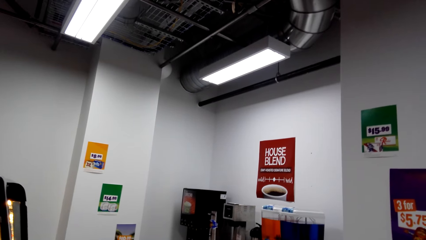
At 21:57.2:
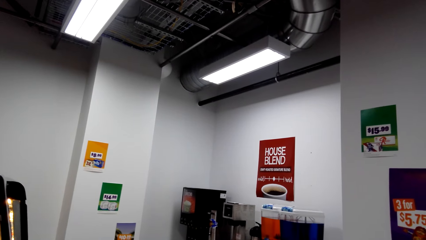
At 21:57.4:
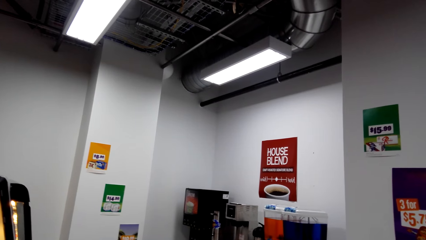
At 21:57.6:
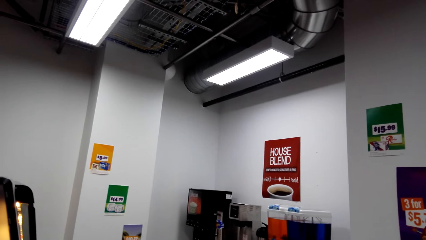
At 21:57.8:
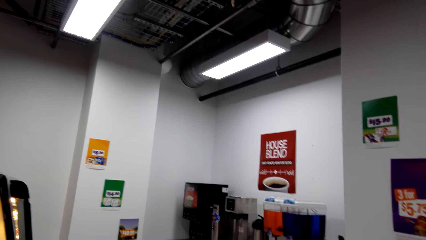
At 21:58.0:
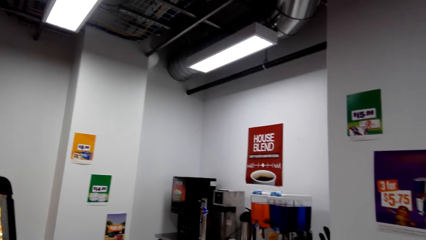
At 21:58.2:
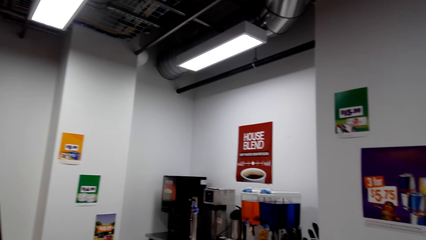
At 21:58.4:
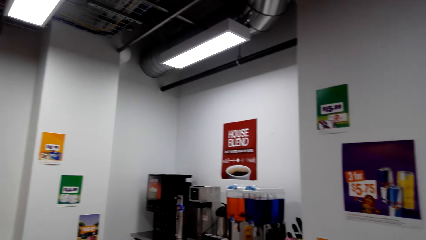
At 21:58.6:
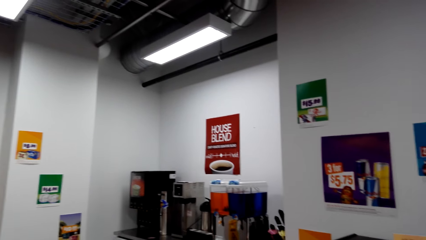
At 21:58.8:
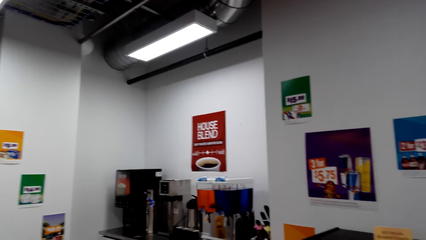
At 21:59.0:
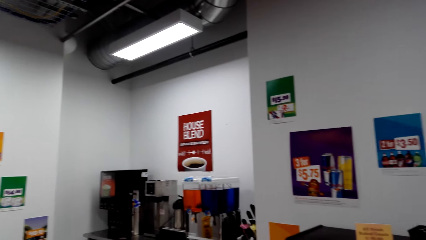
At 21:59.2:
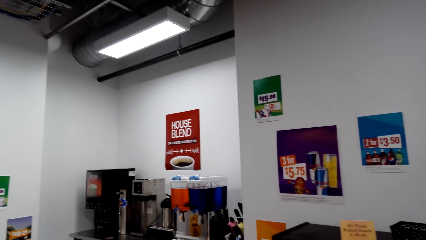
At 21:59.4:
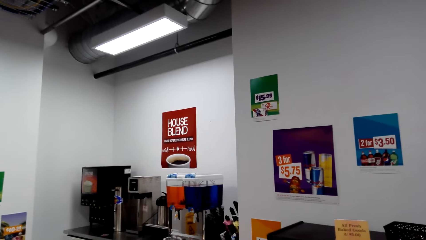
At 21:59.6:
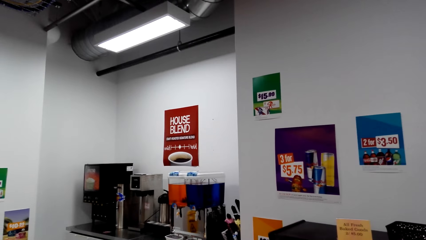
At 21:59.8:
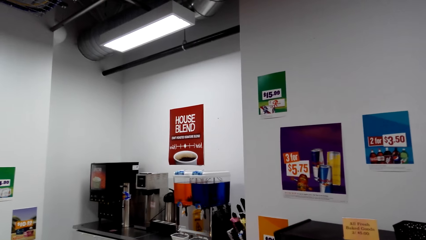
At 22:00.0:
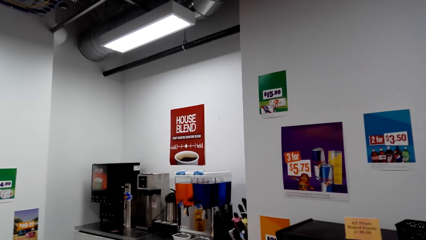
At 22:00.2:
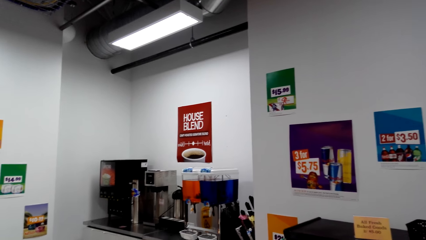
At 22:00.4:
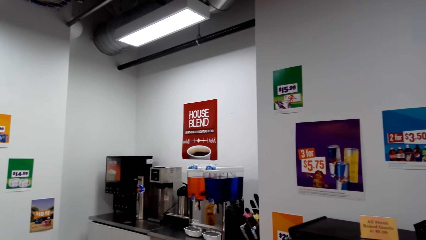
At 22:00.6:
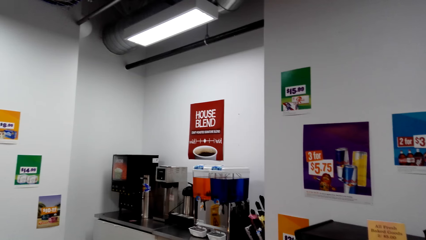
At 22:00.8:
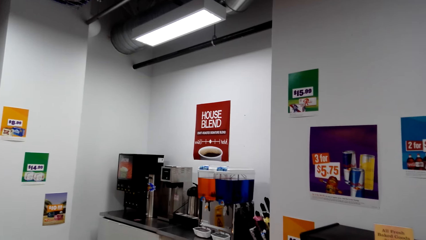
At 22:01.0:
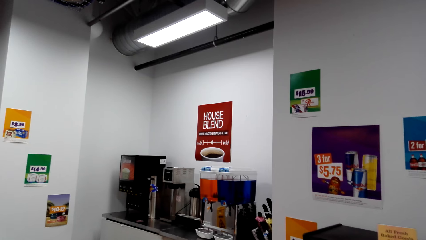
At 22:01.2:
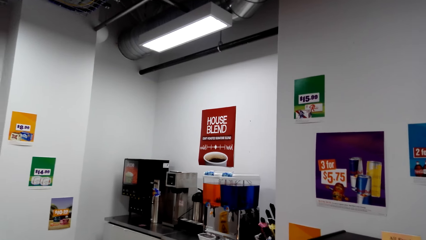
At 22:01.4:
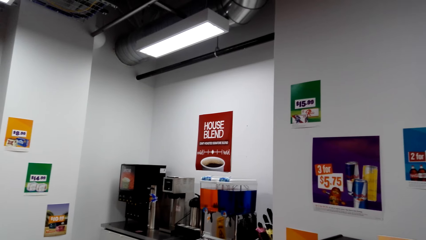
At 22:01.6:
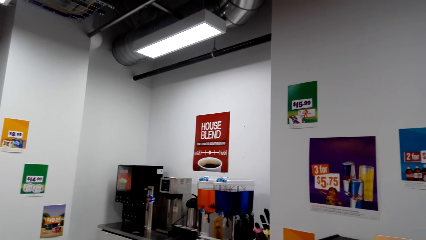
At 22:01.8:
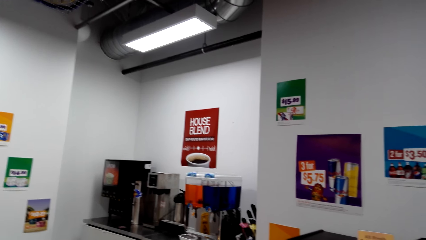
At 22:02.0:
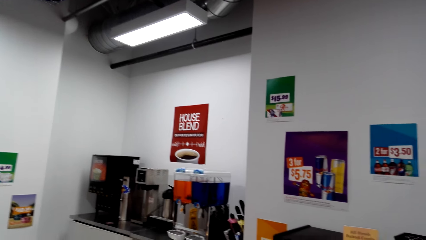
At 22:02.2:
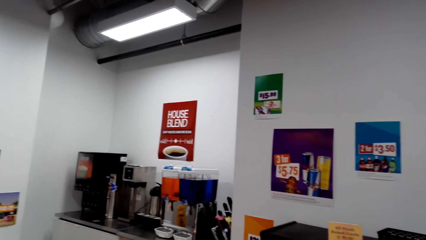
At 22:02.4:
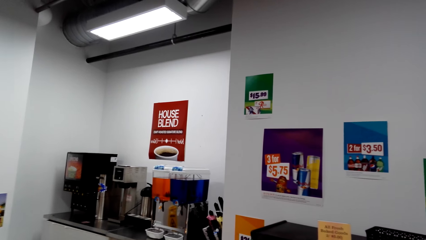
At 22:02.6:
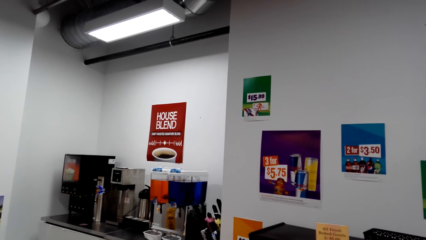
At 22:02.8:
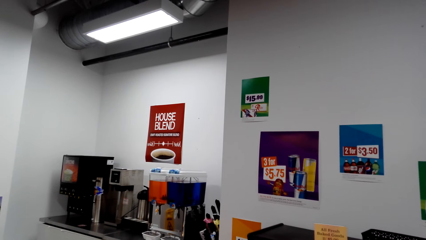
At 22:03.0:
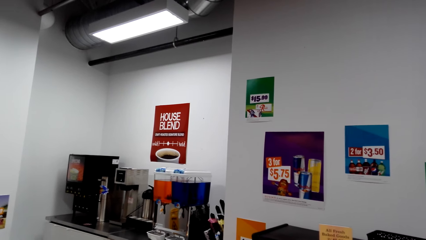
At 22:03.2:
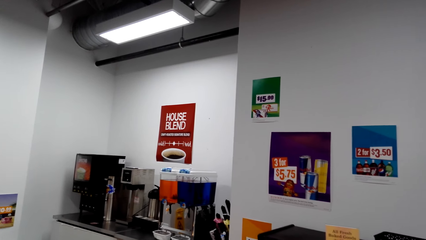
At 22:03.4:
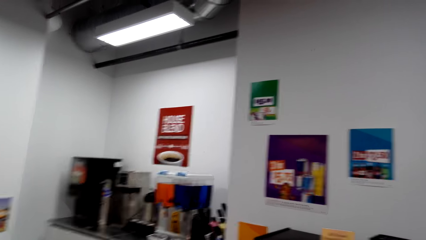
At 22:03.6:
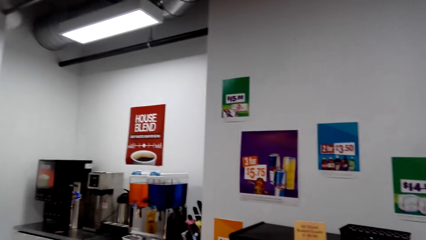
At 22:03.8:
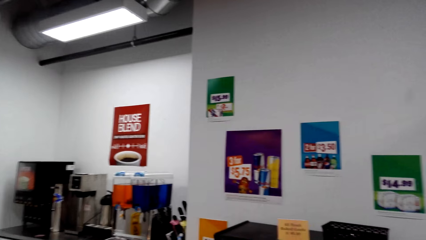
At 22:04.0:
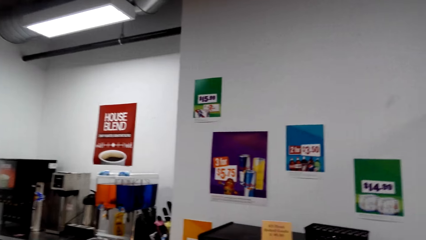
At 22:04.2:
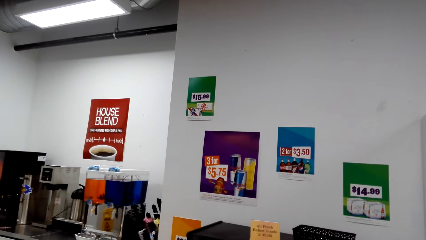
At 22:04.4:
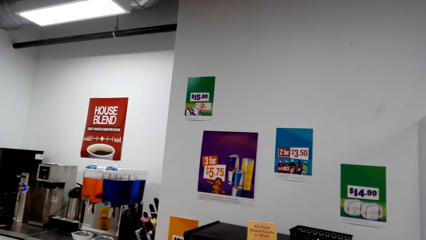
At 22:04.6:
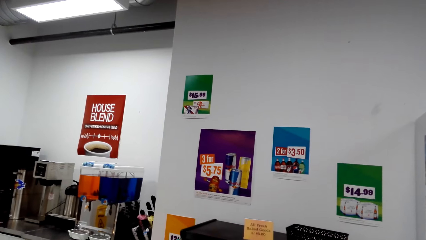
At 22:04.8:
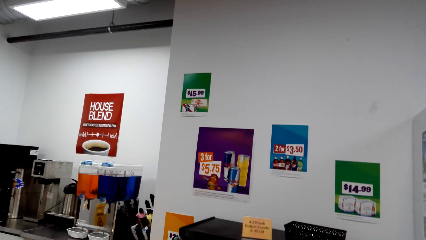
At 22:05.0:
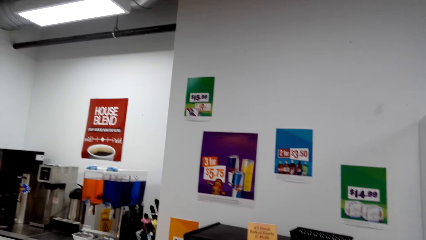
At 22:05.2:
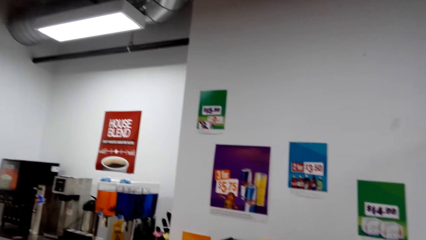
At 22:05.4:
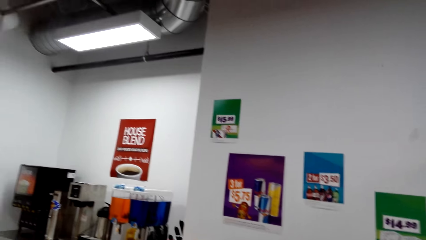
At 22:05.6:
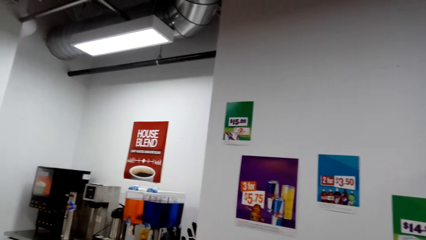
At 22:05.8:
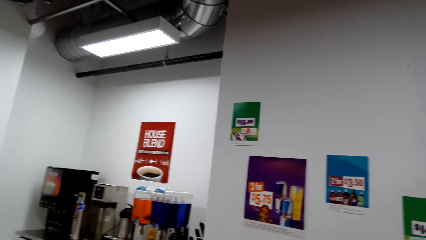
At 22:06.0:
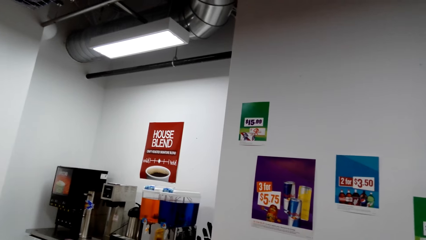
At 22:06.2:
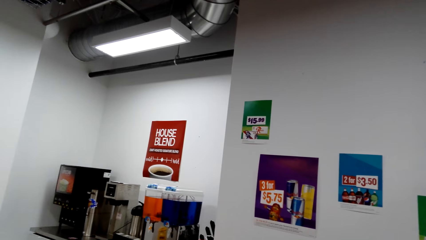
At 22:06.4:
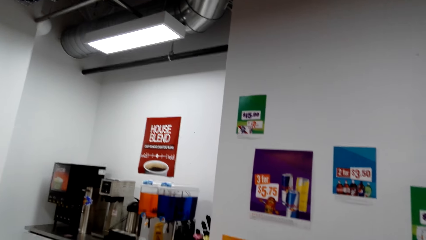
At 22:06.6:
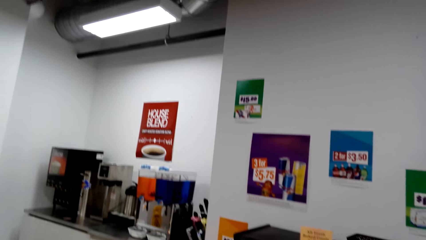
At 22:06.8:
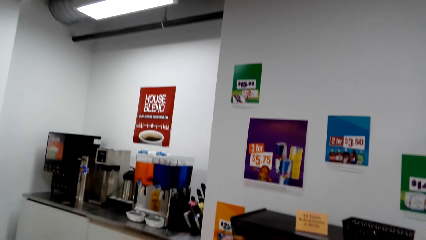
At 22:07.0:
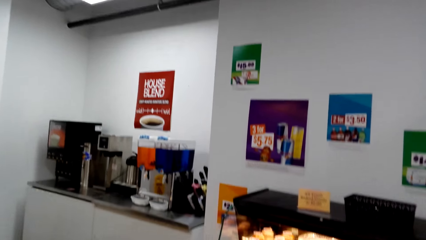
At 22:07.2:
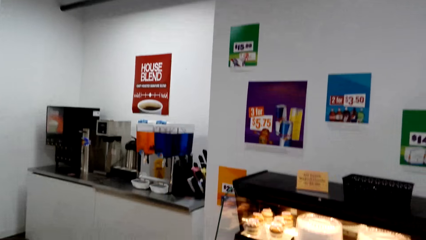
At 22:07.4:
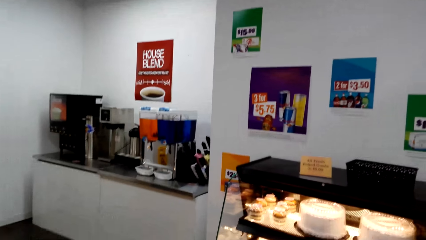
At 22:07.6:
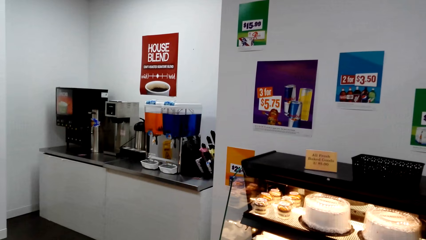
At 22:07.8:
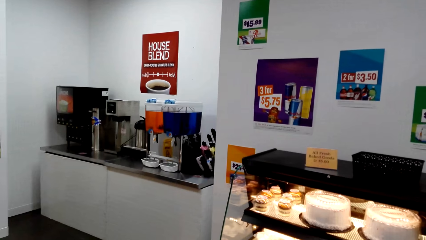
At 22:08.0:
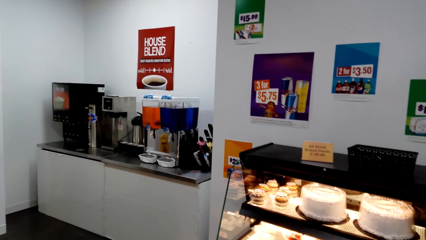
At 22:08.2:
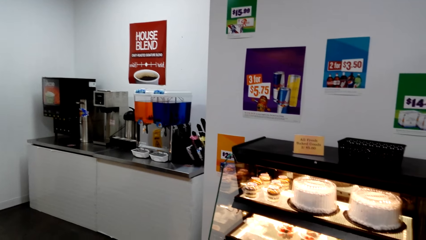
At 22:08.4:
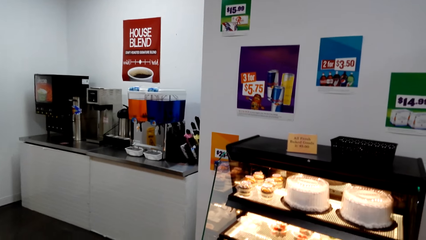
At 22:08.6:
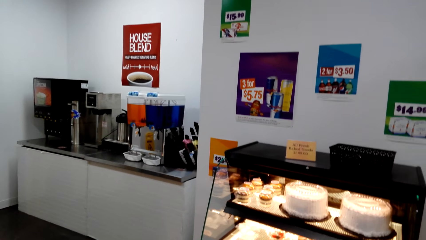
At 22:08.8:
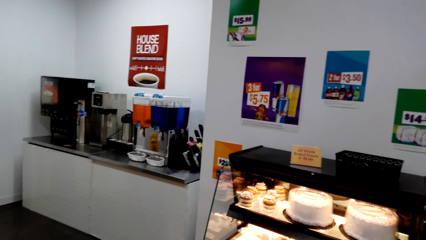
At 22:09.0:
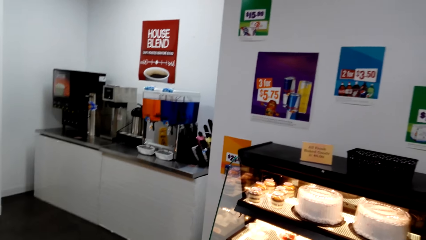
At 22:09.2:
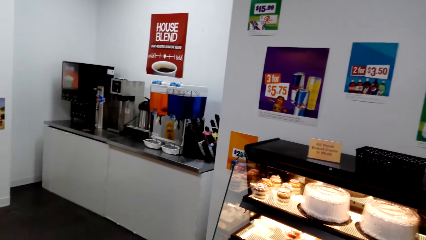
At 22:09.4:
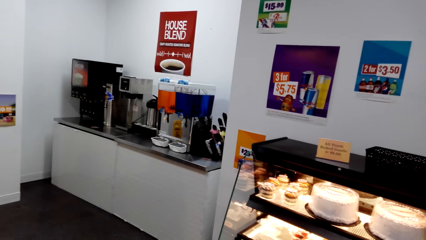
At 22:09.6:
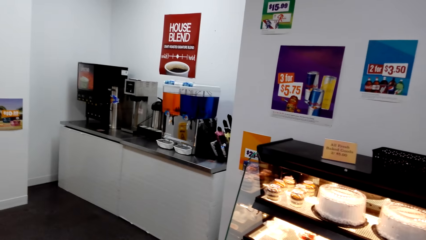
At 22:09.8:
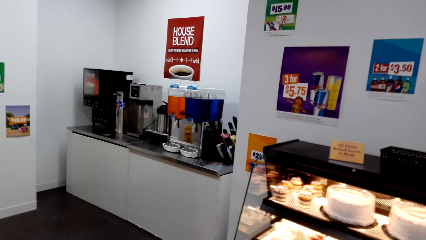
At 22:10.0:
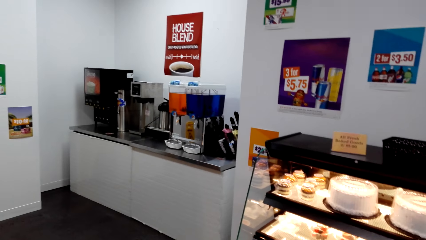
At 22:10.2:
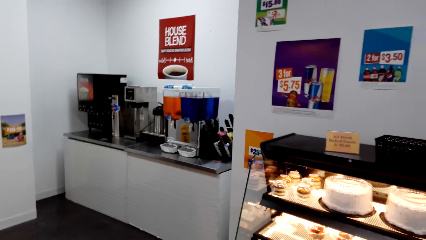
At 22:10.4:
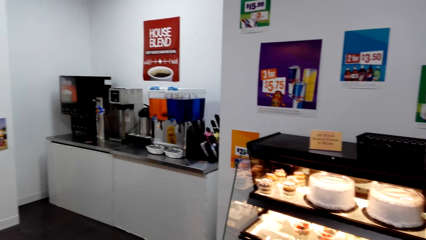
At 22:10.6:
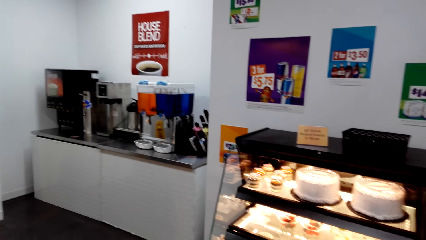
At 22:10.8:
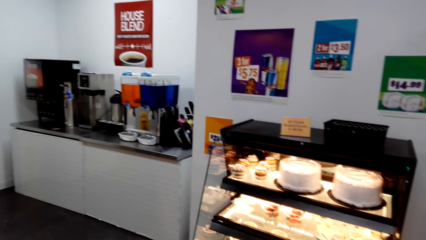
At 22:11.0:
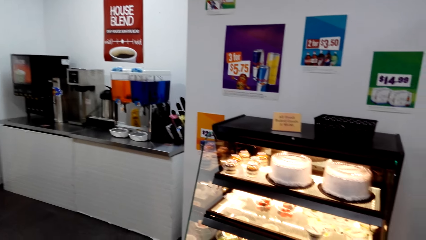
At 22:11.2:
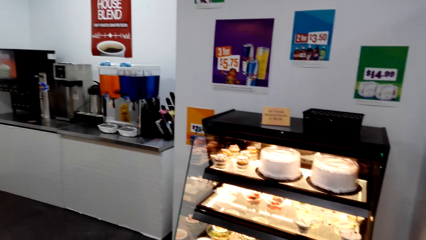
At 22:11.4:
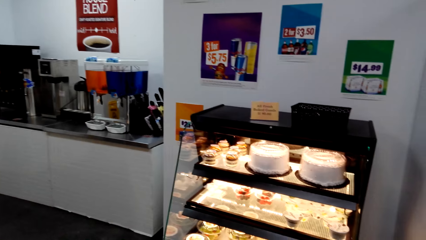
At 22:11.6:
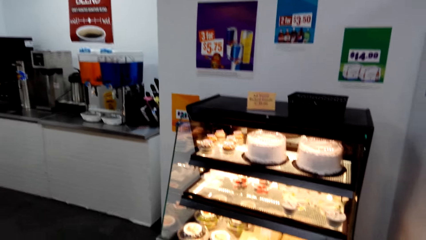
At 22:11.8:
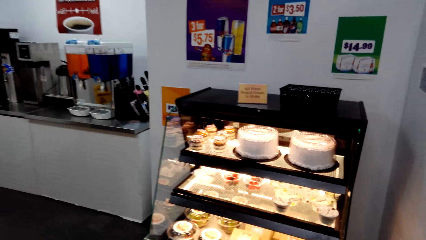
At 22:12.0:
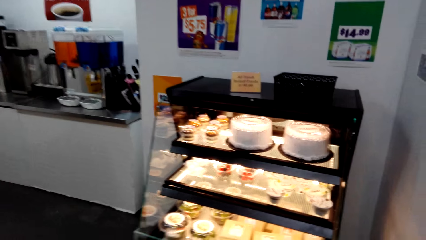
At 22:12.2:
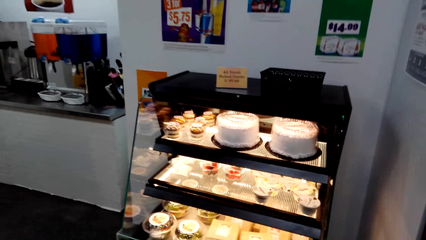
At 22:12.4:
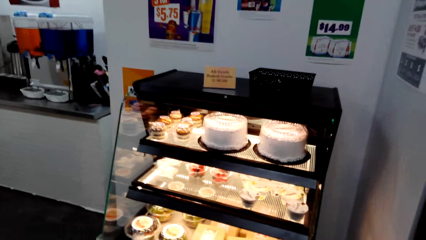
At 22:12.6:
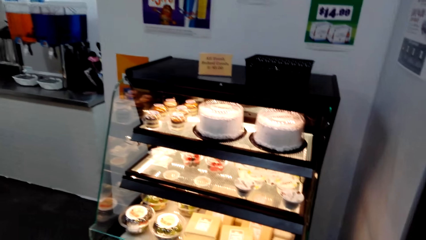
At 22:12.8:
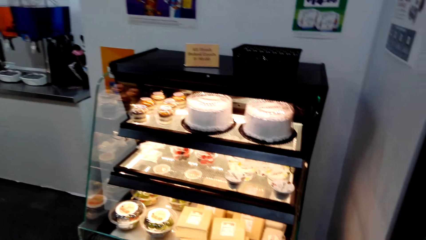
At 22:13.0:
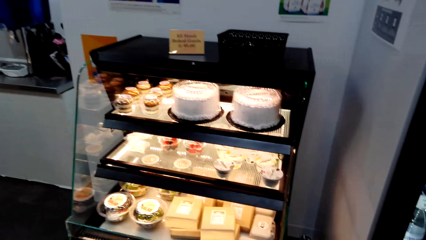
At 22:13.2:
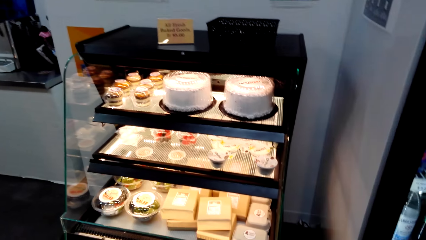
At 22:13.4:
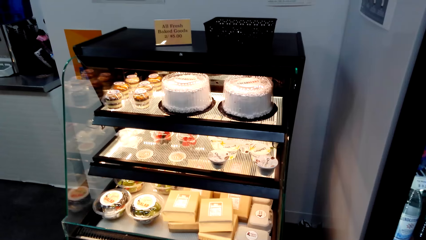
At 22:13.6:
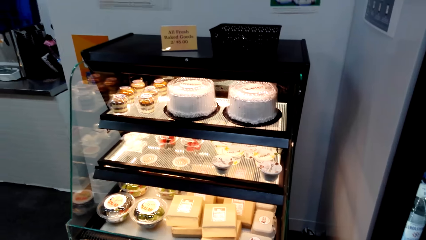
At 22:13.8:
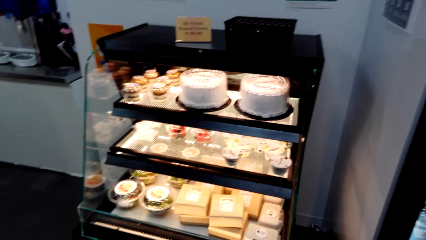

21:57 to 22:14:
The camera wearer turns around.
